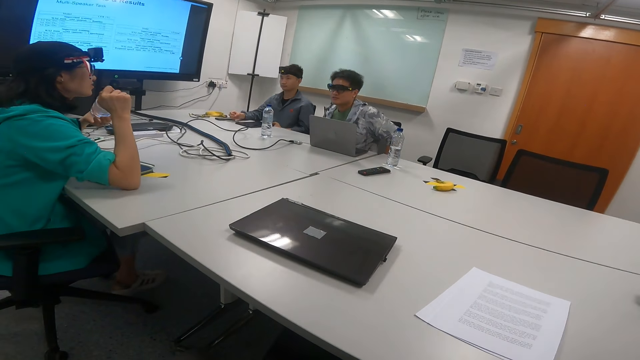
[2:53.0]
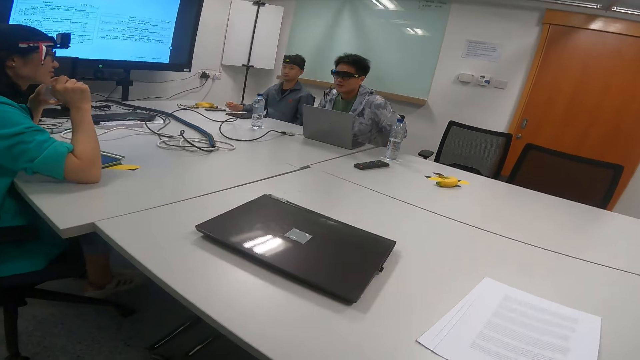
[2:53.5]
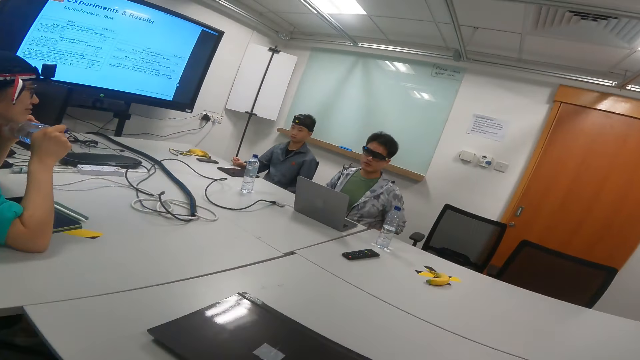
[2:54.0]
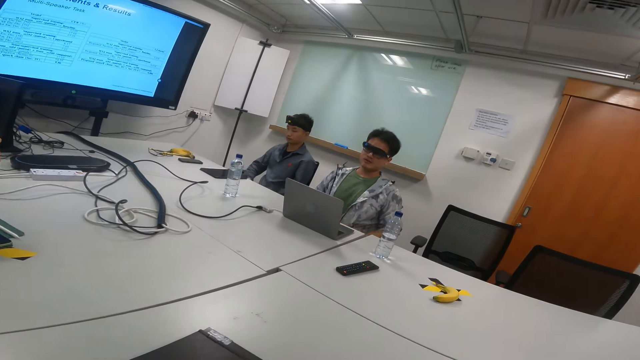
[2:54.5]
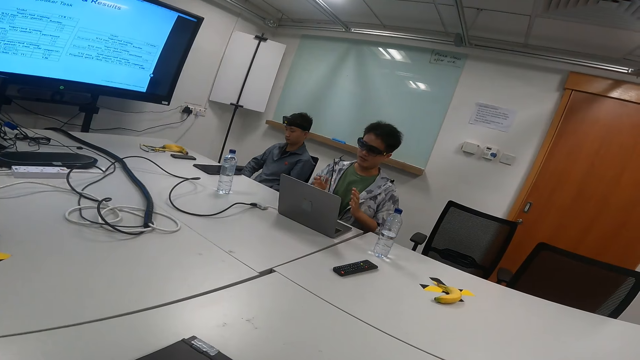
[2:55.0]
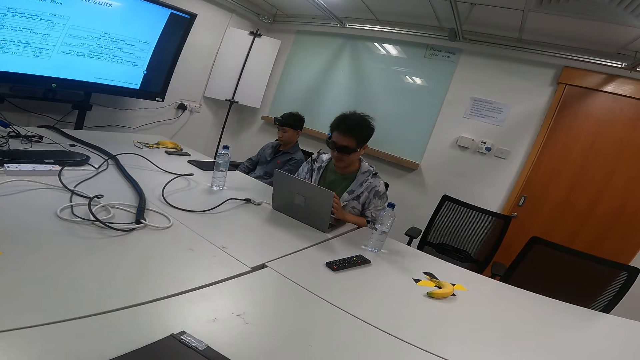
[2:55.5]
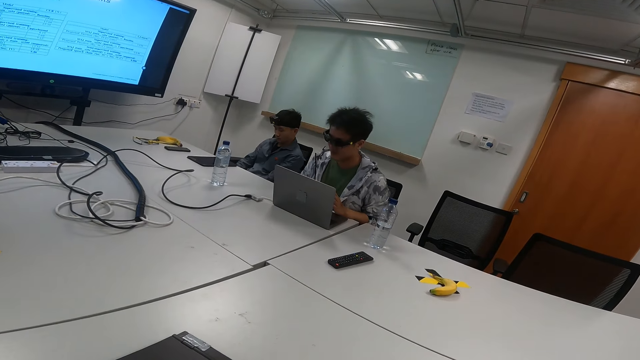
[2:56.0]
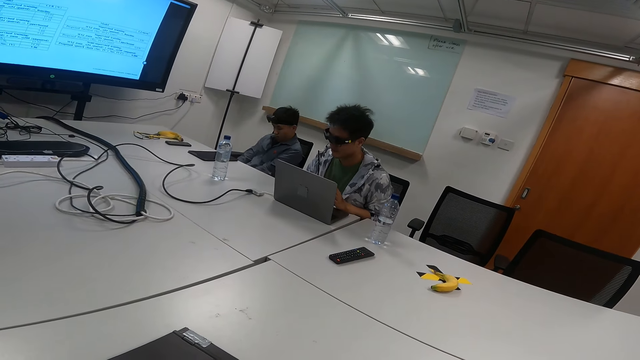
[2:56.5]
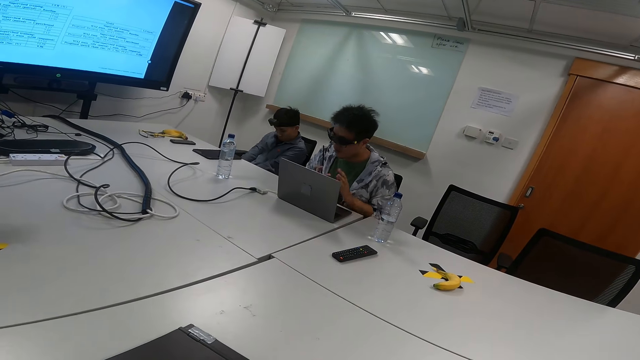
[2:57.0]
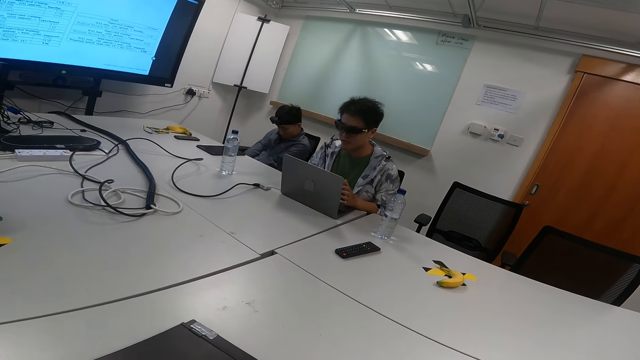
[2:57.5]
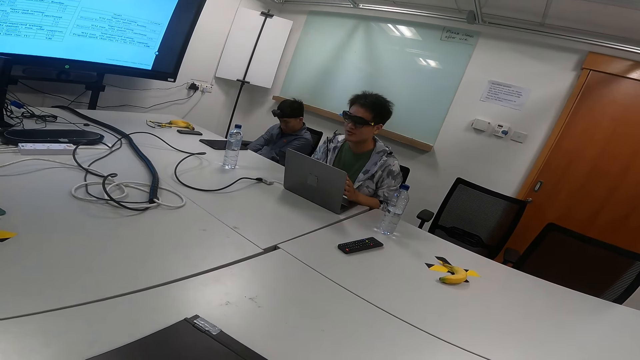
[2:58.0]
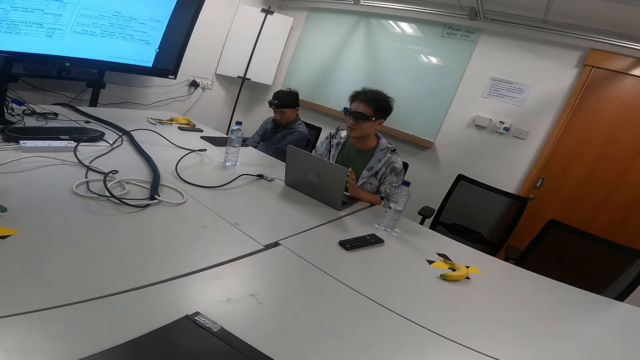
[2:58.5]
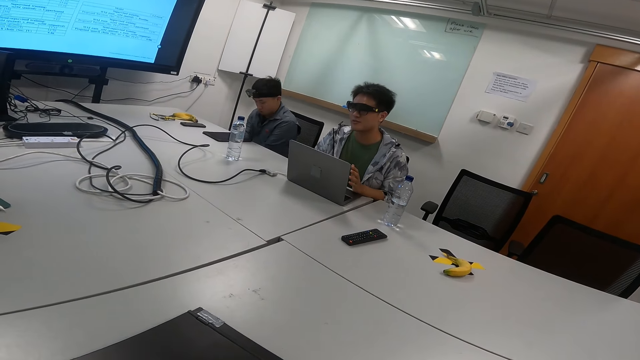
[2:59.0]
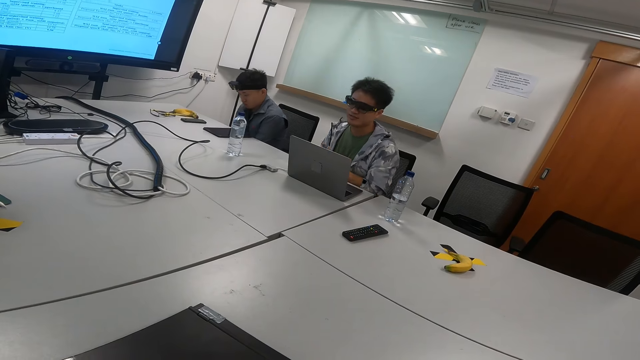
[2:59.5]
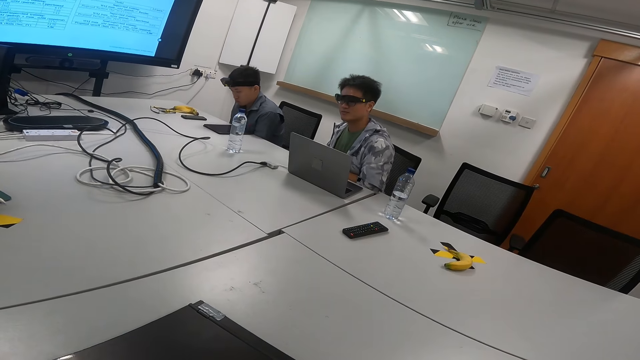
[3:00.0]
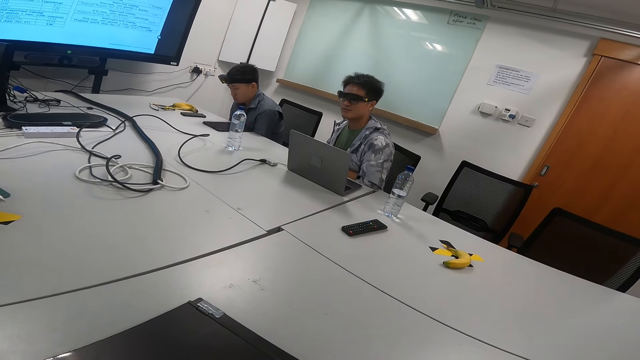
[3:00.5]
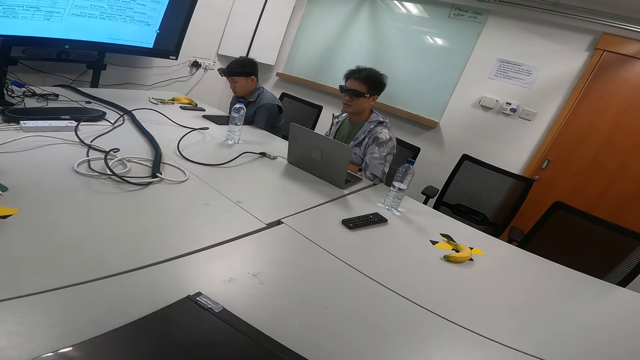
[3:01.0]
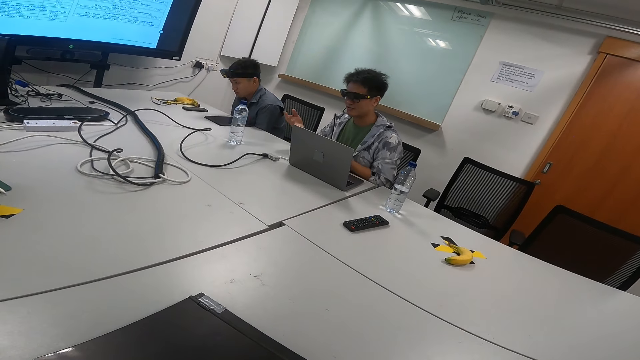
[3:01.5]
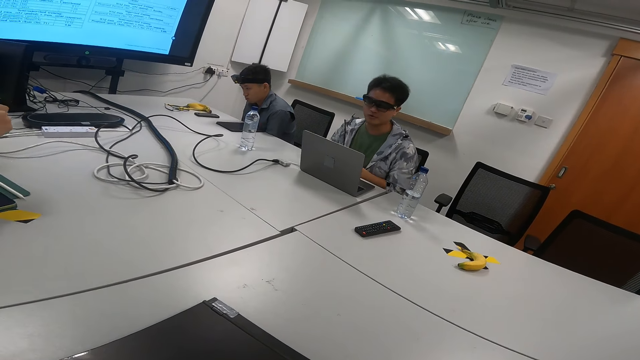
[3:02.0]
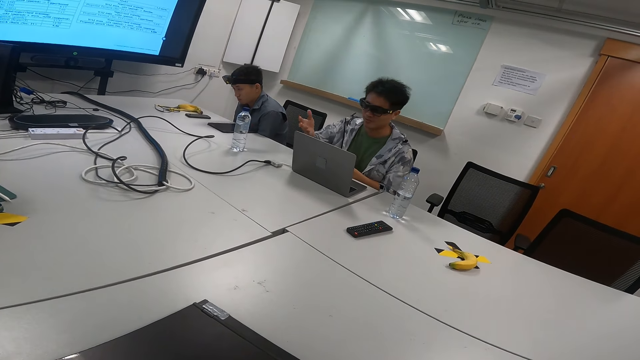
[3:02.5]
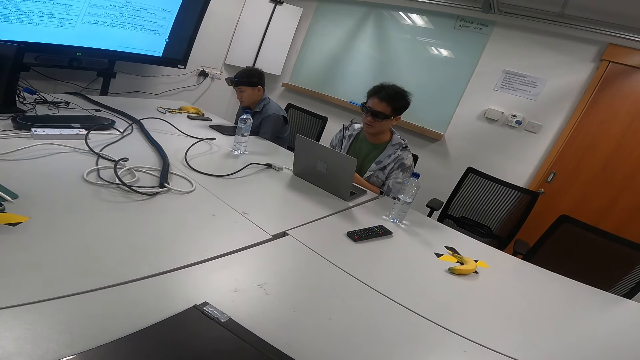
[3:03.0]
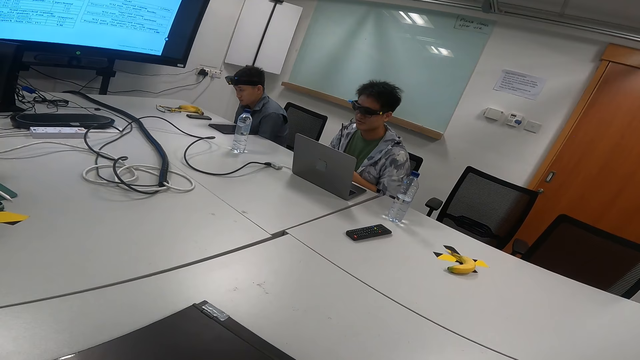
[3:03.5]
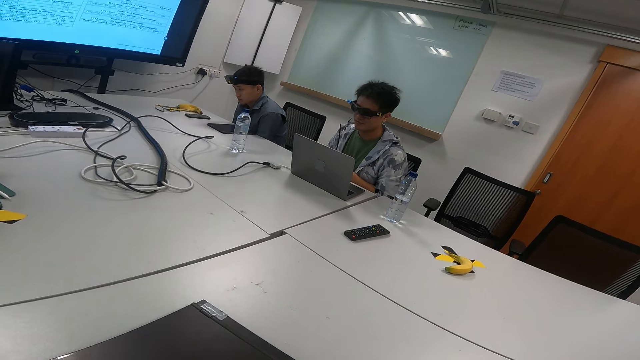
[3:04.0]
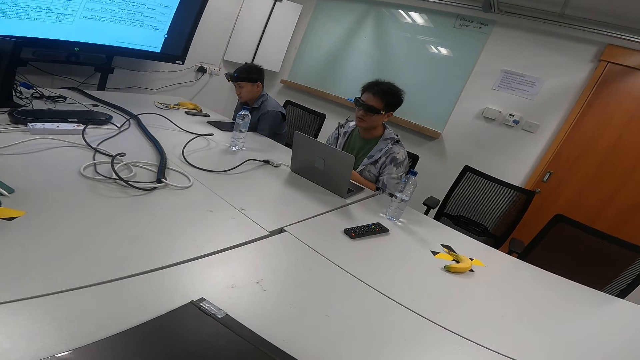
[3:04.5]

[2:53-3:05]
A man gestures with hands. Another man looks at the tablet.

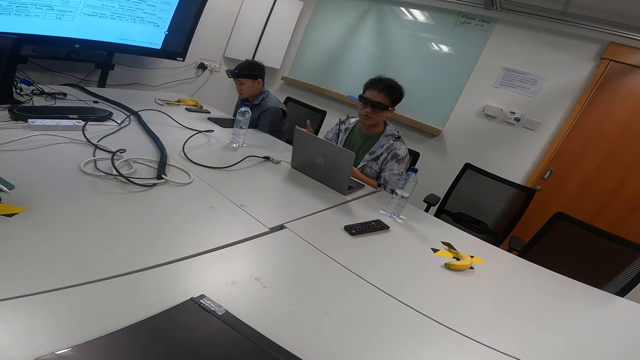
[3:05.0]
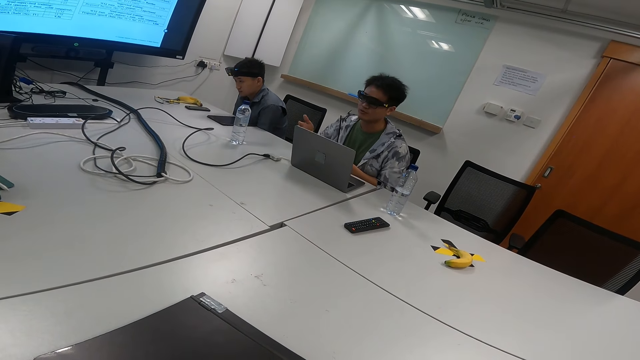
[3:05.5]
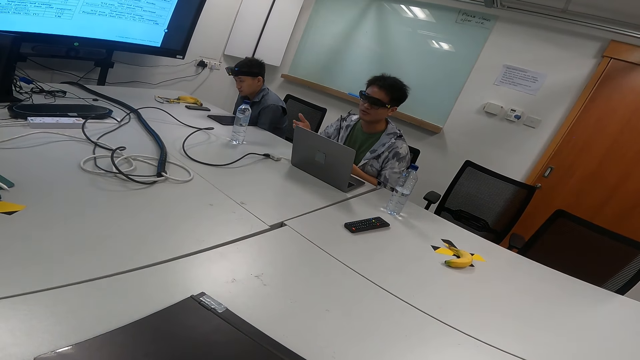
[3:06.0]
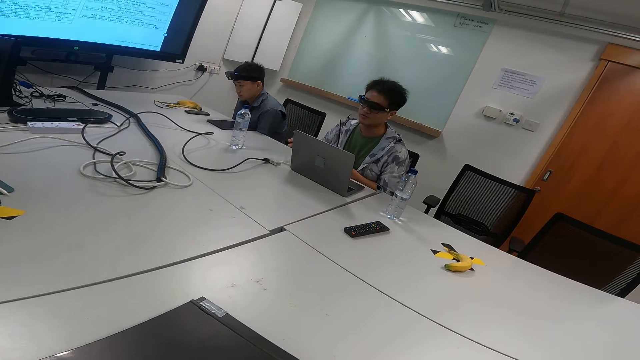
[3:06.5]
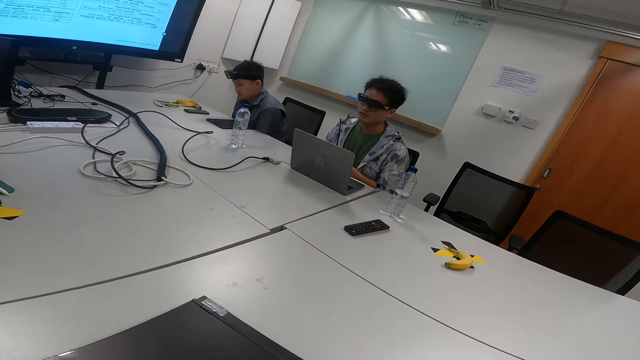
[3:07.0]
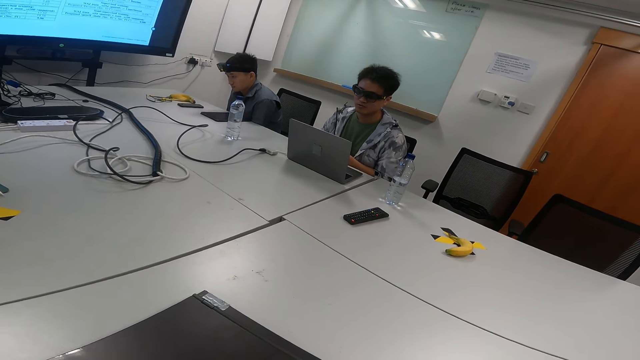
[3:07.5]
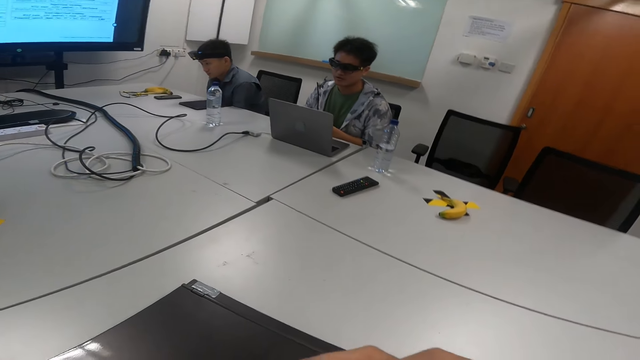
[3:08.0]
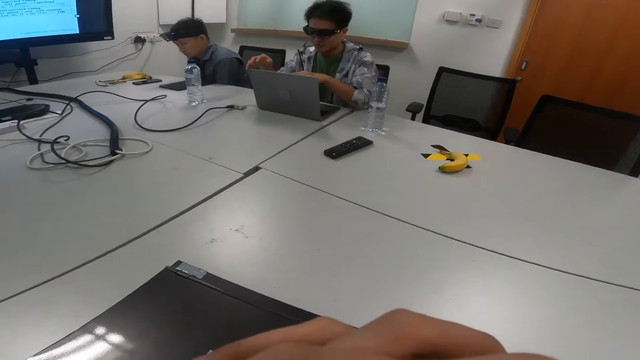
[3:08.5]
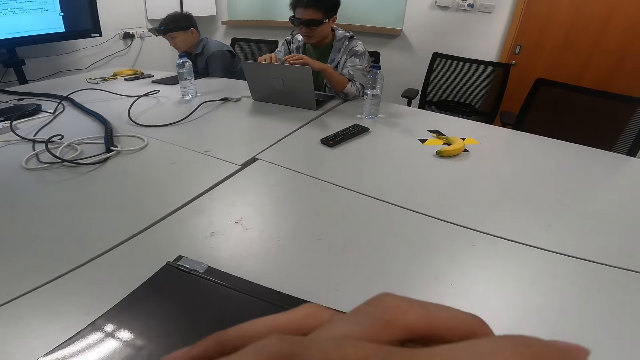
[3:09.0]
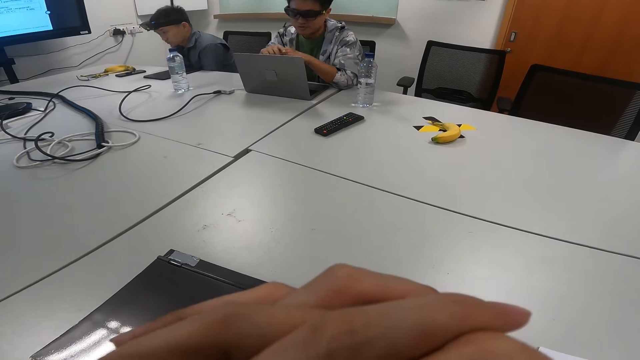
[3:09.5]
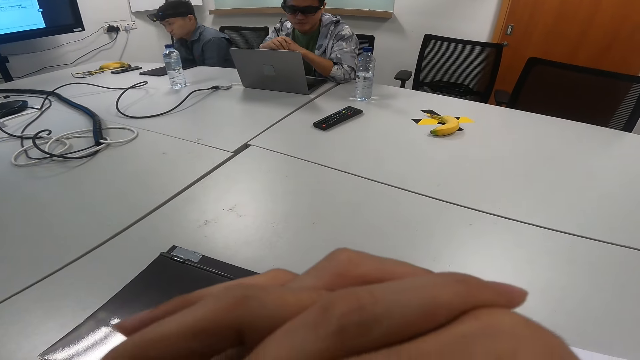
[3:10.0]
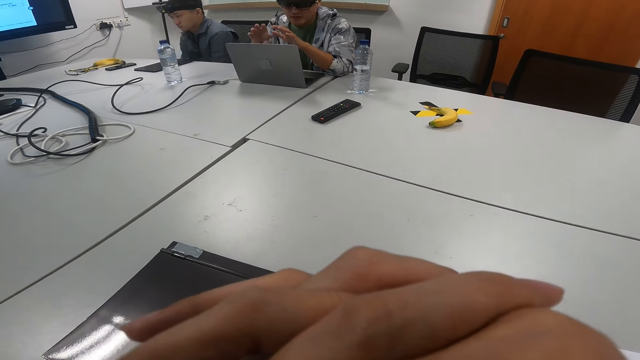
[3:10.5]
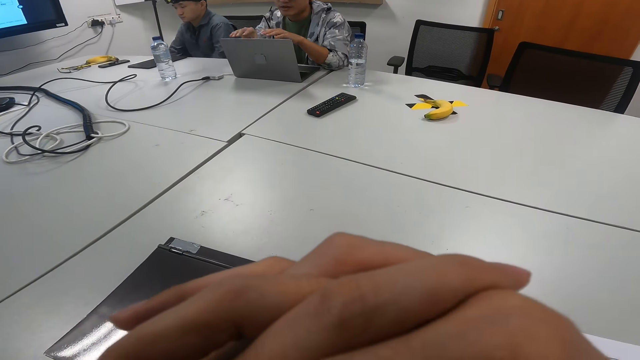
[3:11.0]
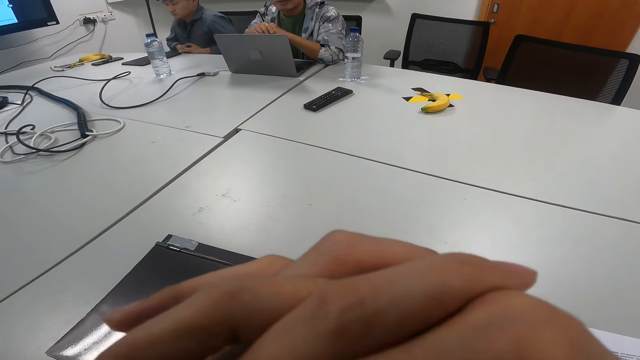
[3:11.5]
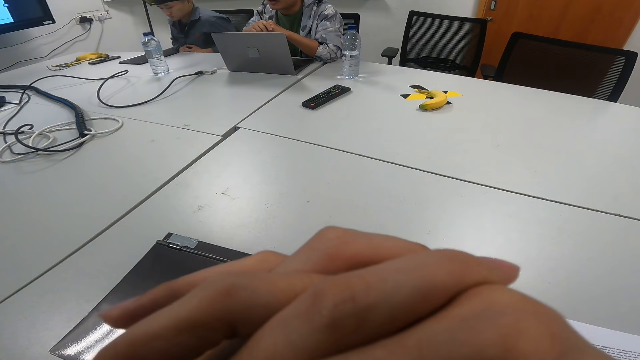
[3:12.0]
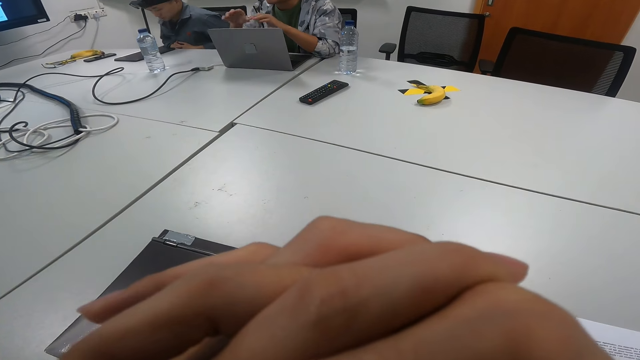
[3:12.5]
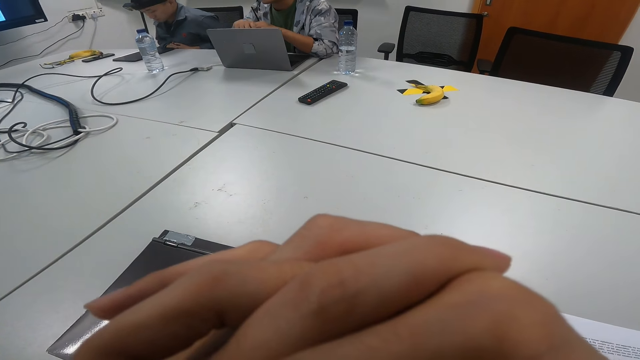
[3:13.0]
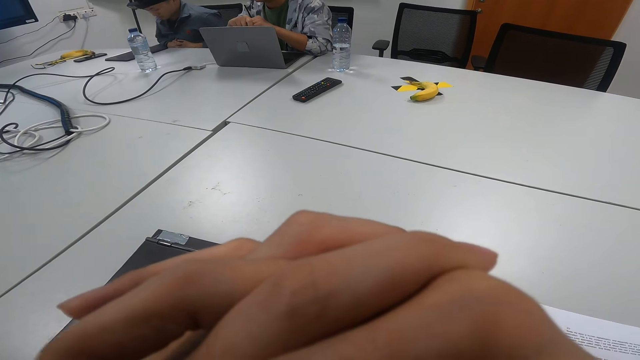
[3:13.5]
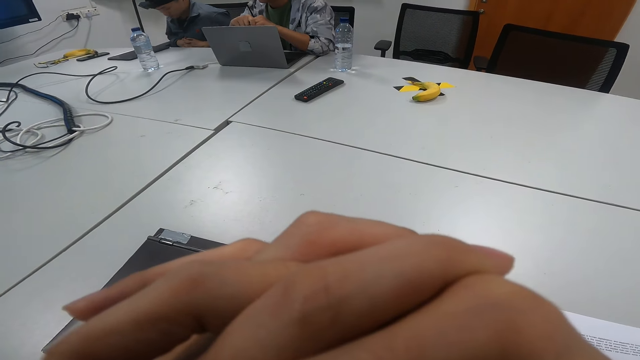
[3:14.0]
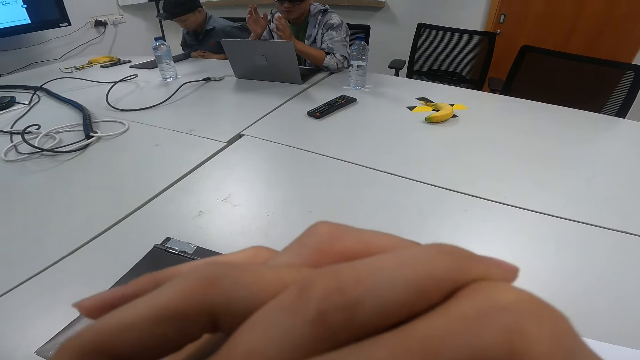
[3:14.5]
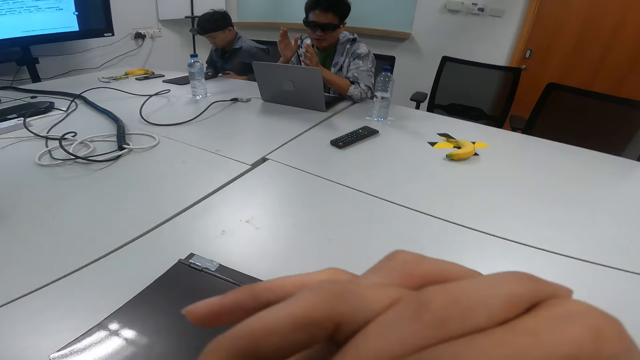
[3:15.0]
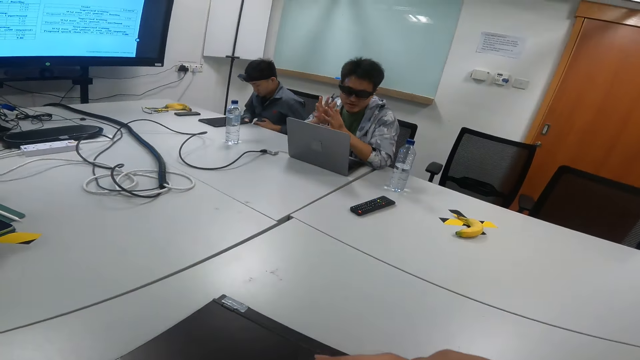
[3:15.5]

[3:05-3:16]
The camera wearer looks around.
